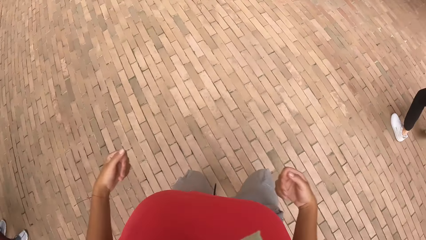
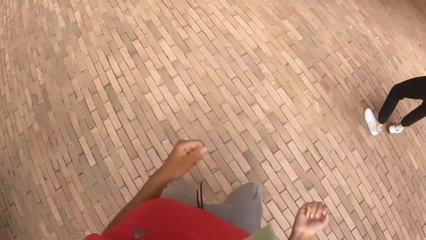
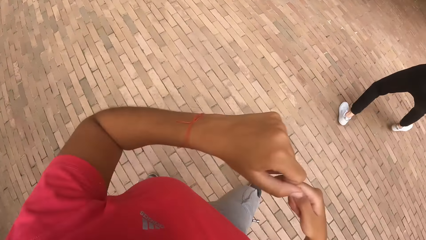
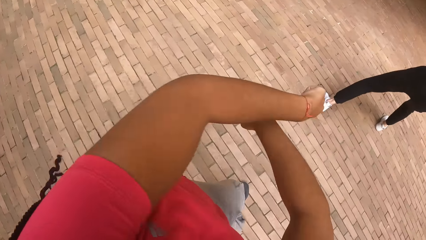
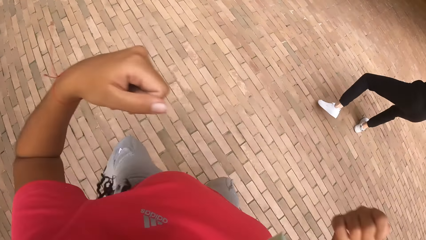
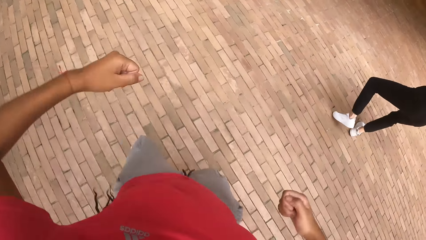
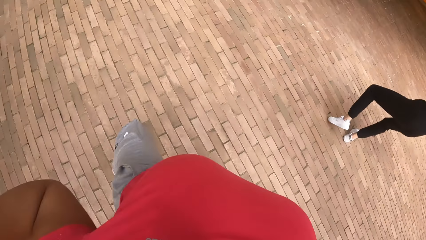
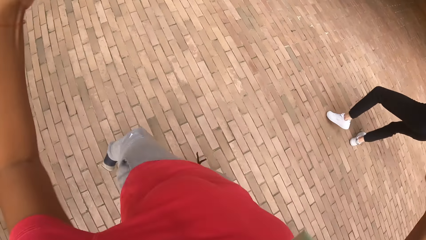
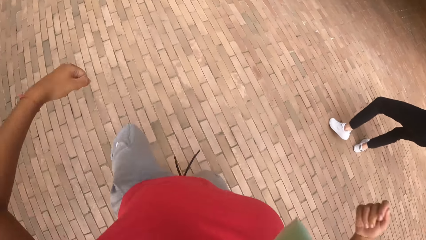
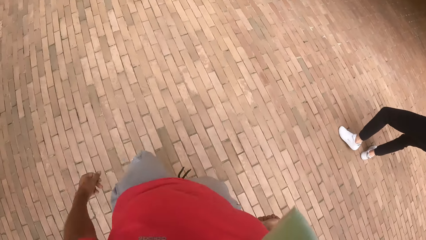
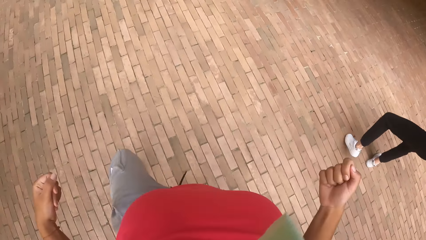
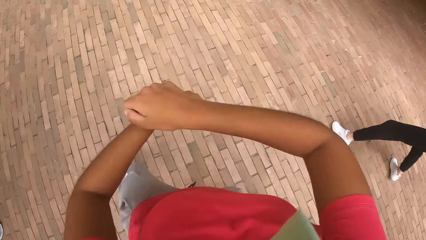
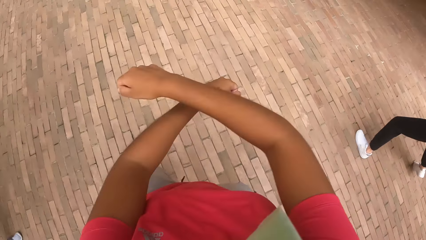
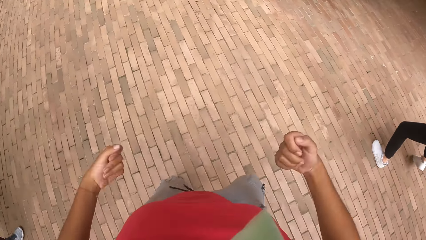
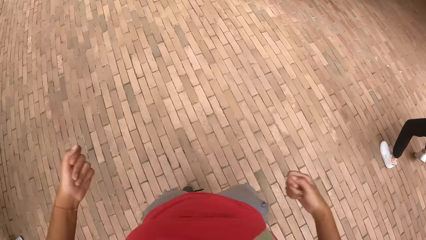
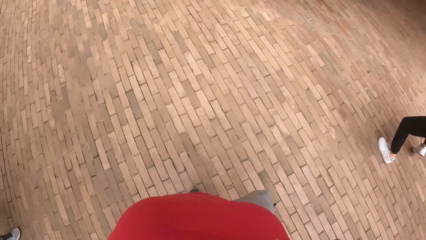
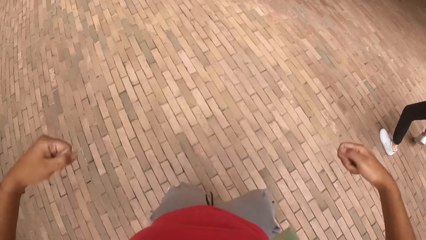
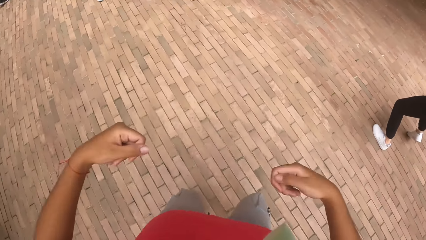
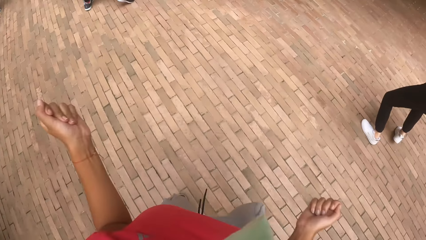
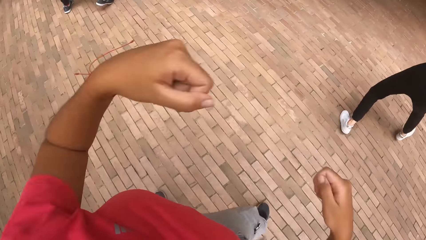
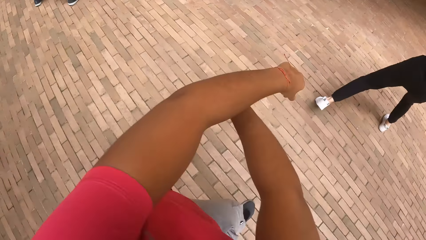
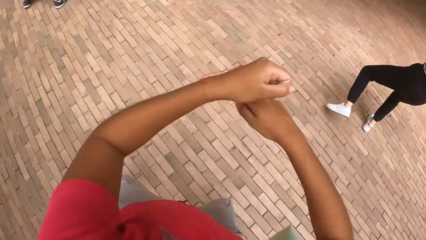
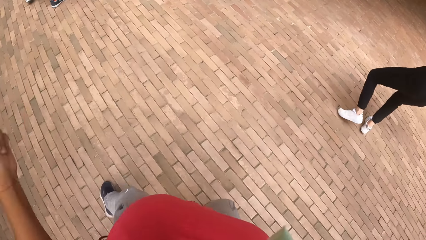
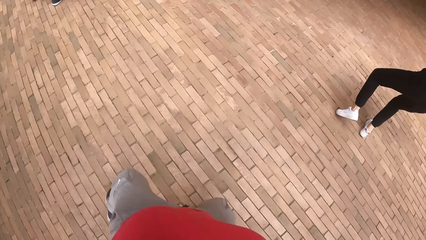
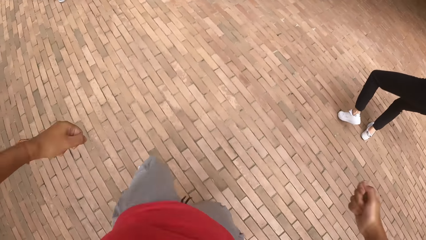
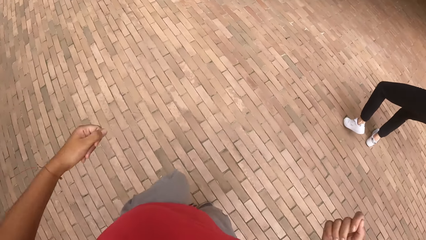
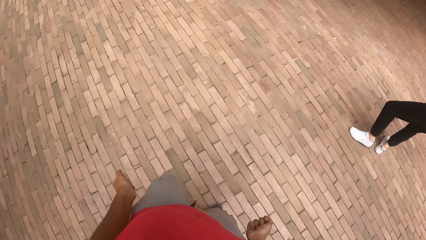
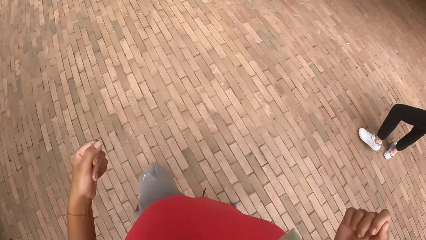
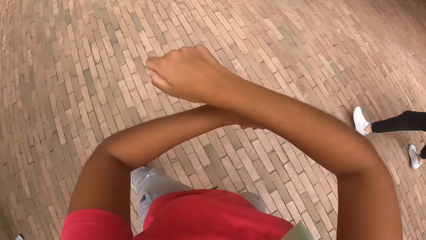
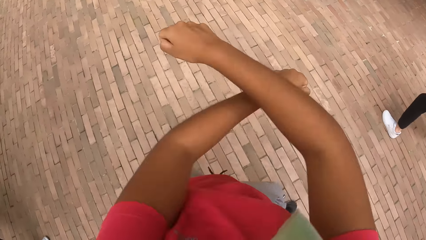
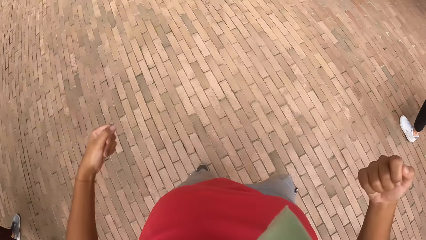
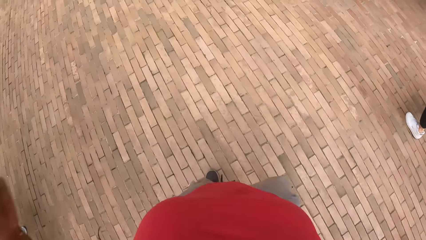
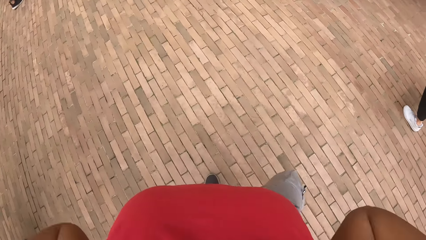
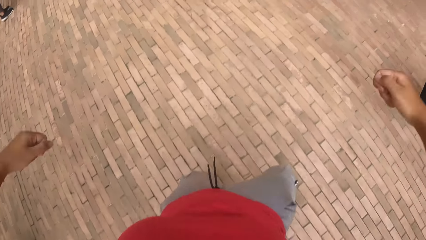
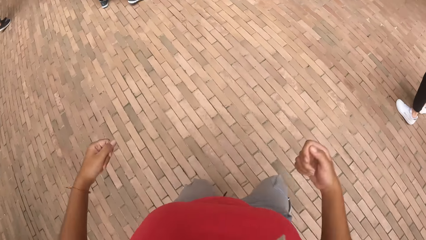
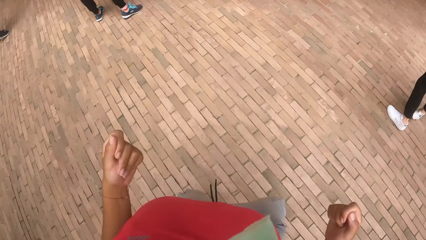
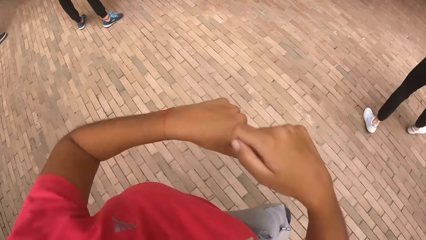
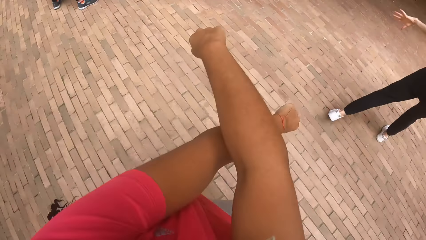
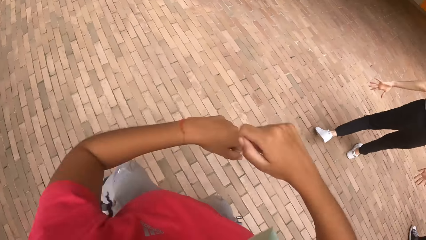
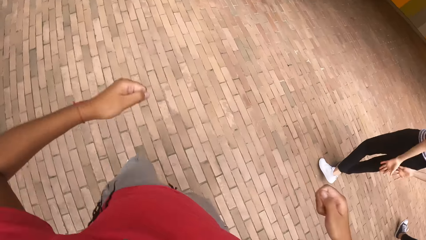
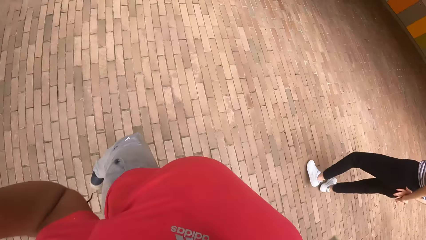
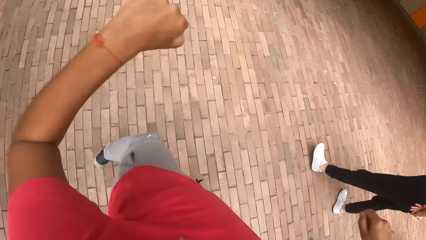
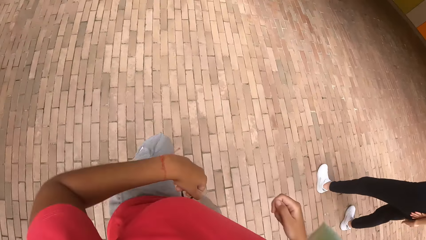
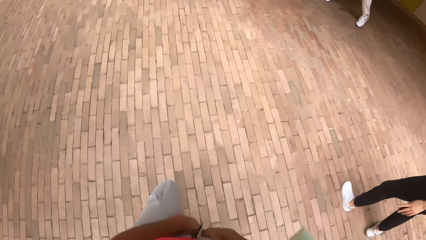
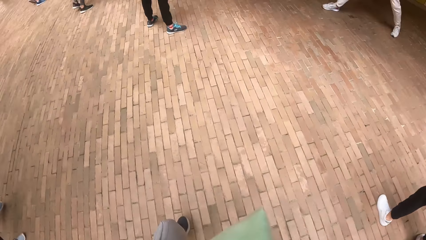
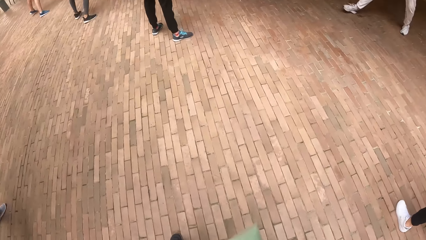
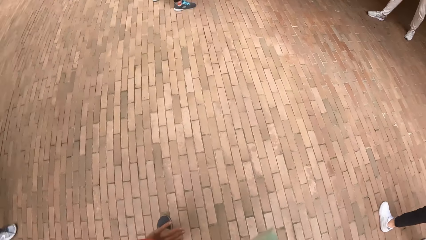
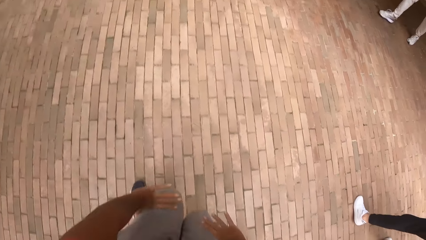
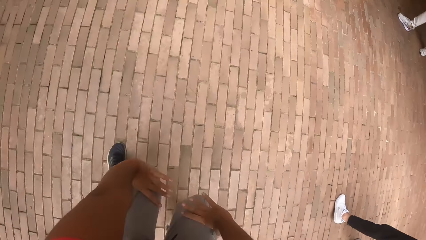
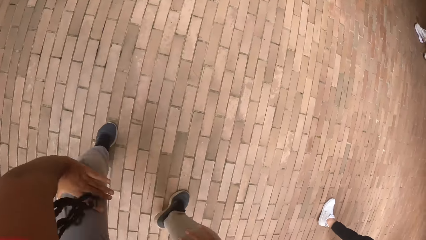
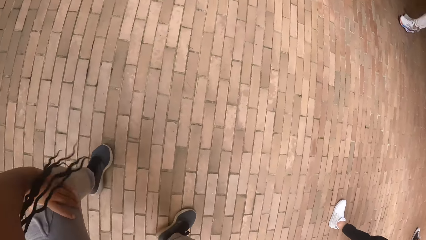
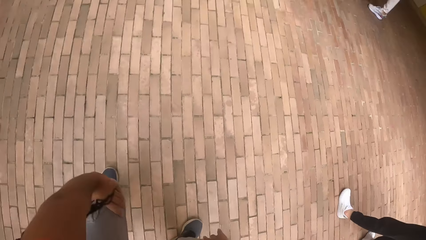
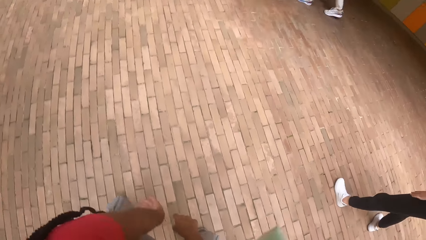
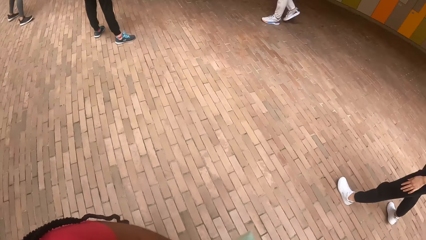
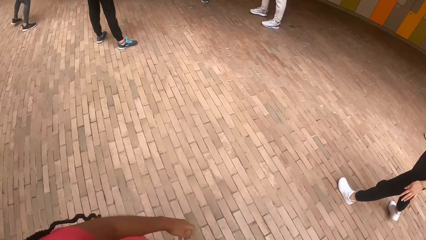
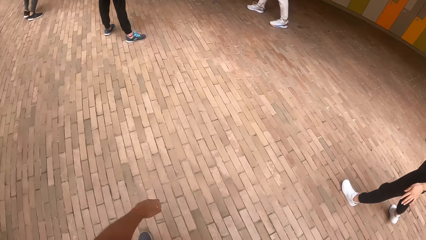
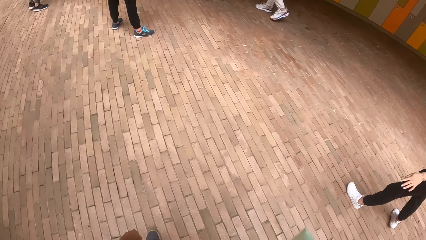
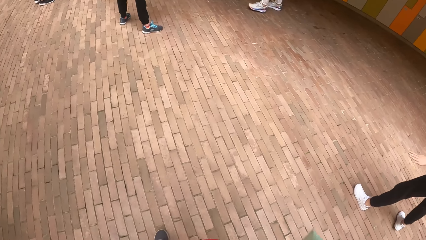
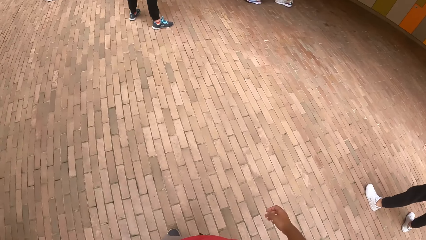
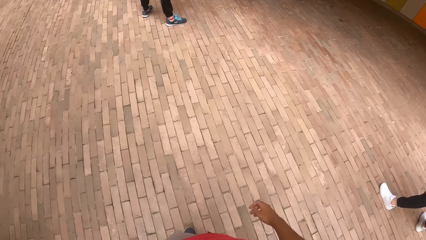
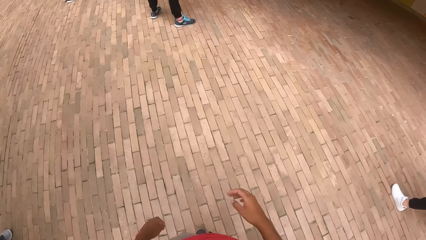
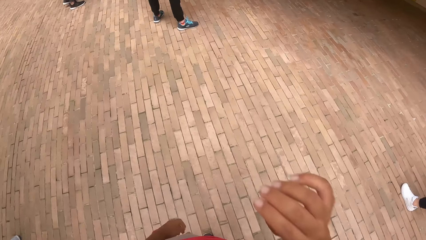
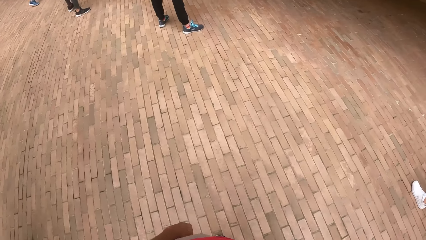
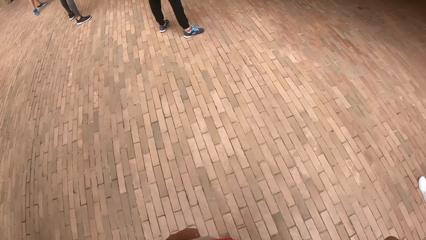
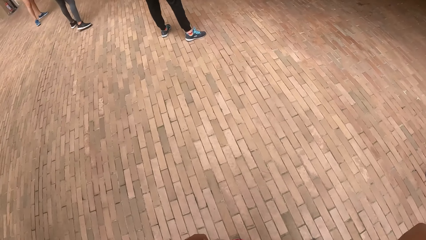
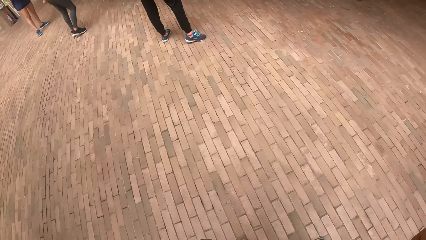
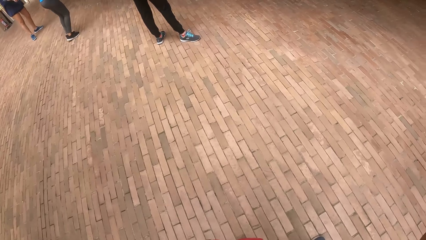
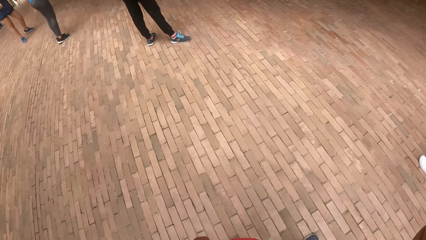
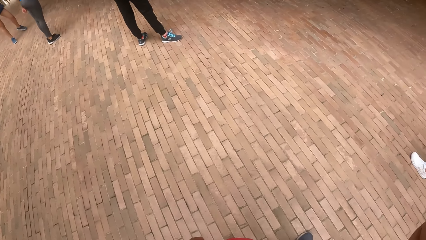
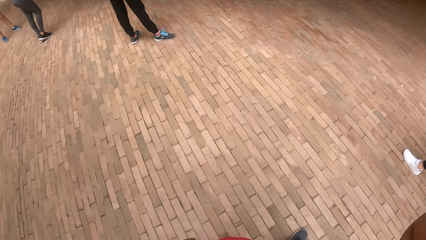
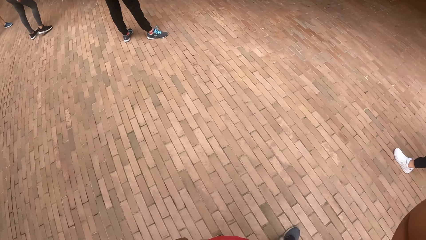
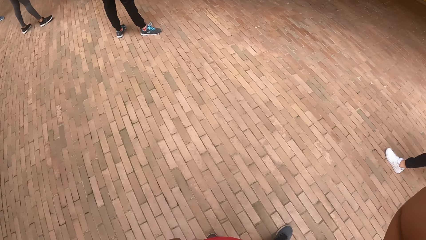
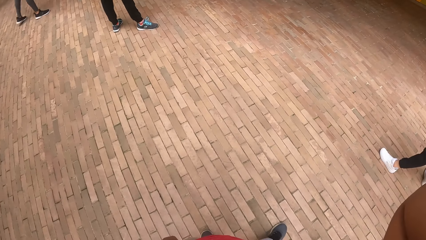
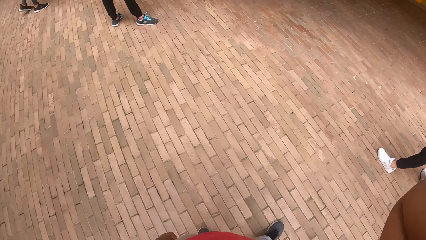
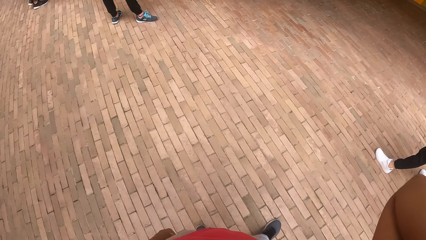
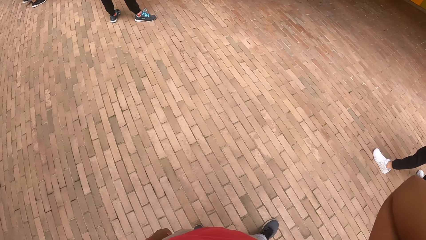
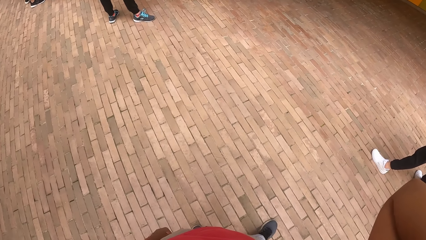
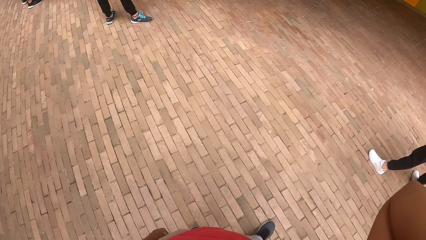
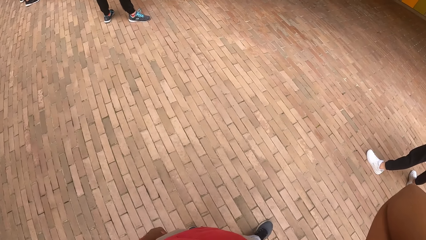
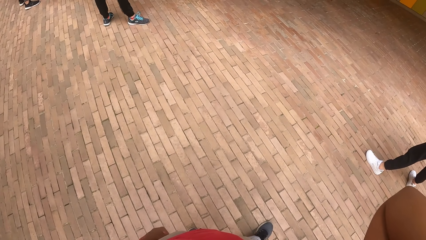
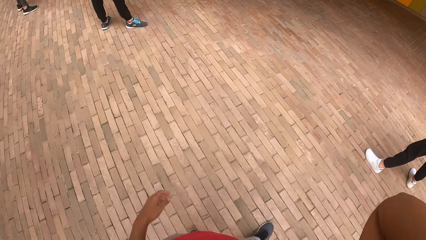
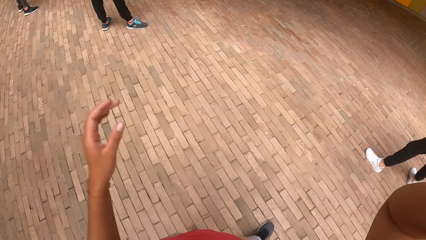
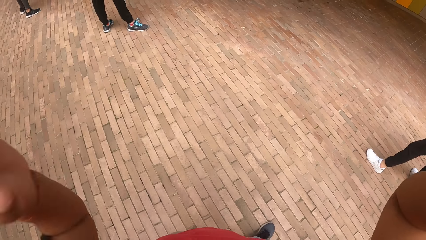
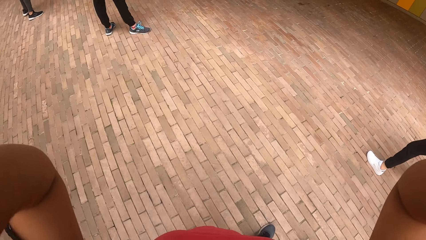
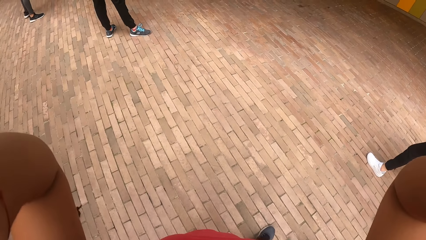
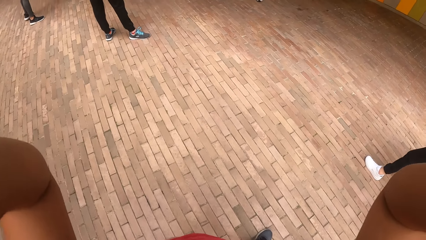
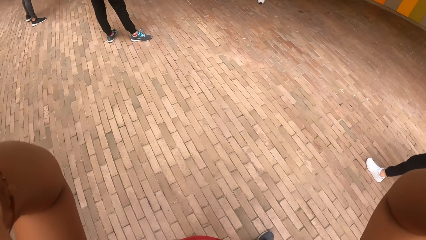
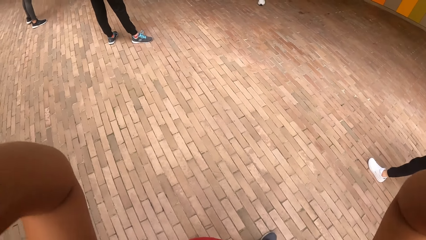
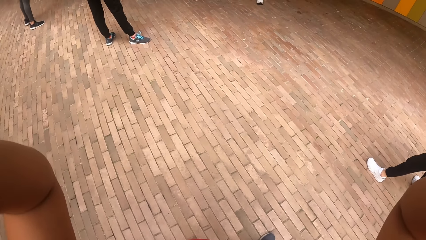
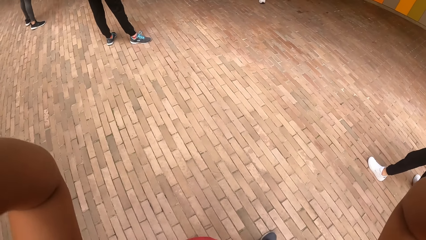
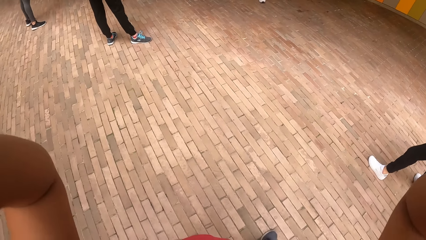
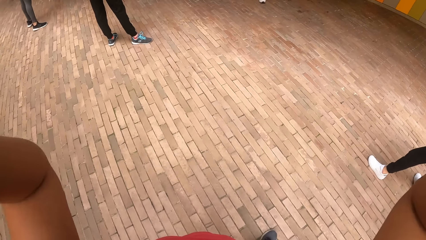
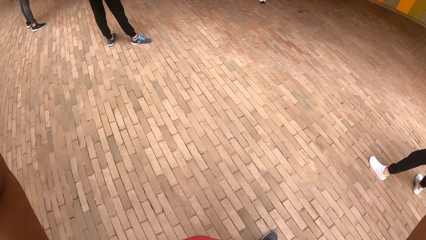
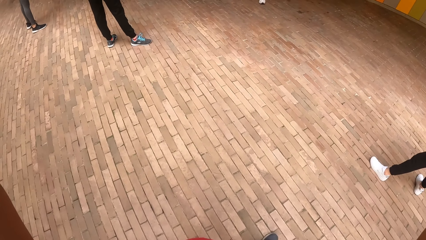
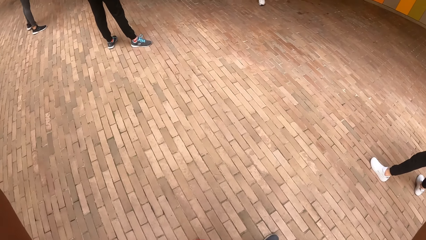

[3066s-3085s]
The camera wearer changes the movement. She lifts her right hand. She lifts her left hand.
